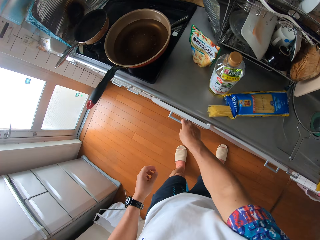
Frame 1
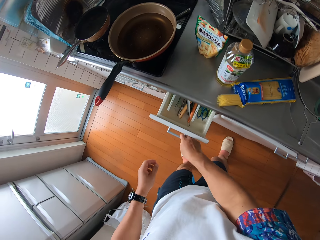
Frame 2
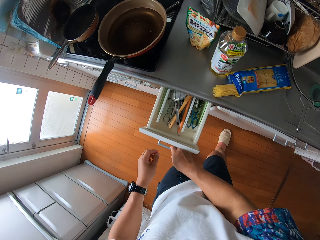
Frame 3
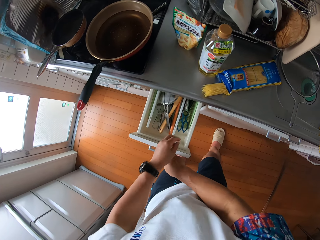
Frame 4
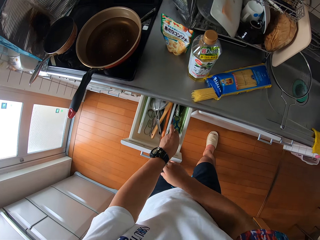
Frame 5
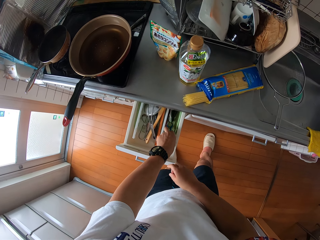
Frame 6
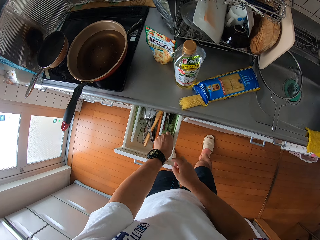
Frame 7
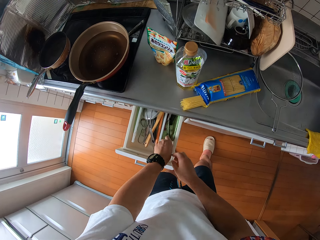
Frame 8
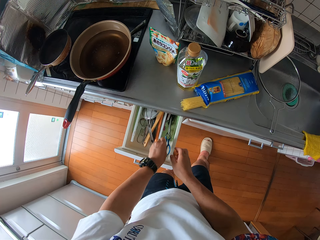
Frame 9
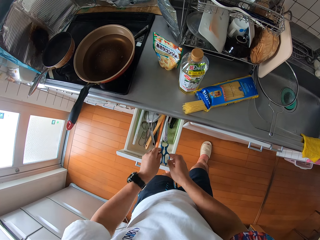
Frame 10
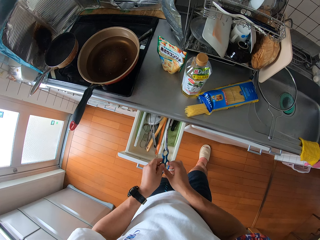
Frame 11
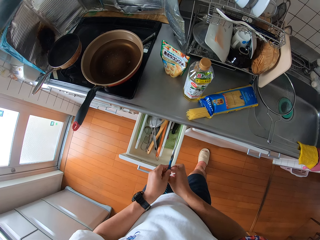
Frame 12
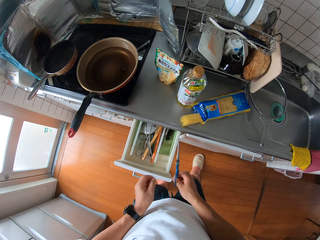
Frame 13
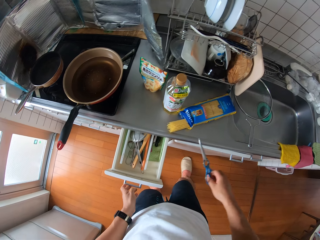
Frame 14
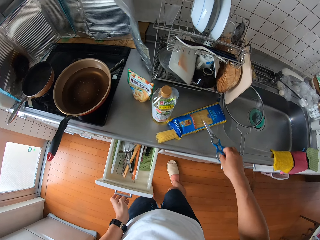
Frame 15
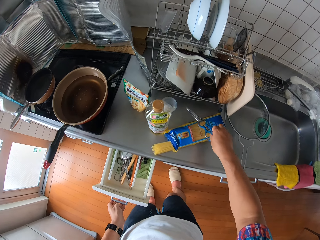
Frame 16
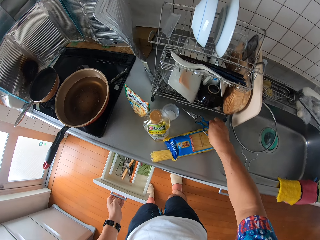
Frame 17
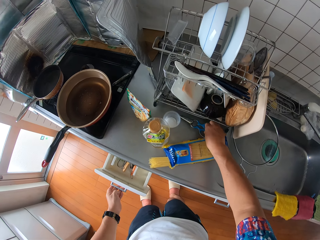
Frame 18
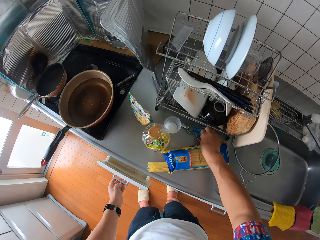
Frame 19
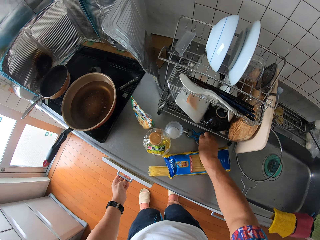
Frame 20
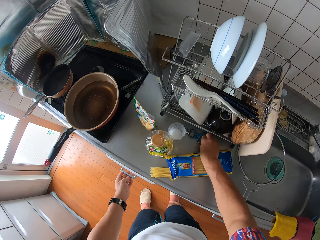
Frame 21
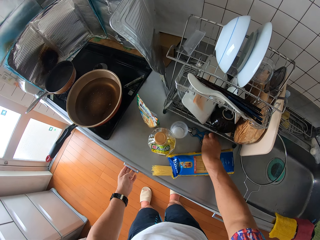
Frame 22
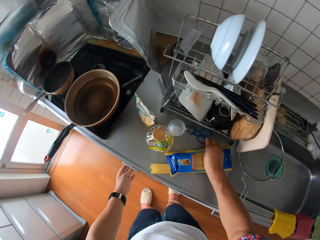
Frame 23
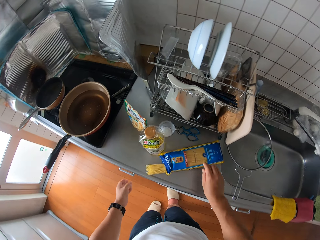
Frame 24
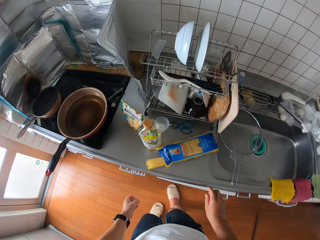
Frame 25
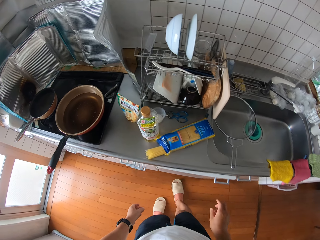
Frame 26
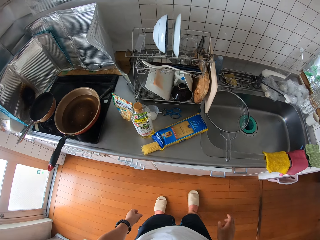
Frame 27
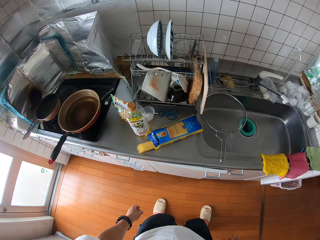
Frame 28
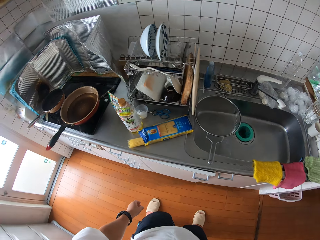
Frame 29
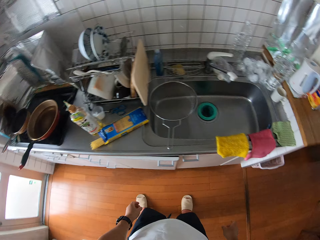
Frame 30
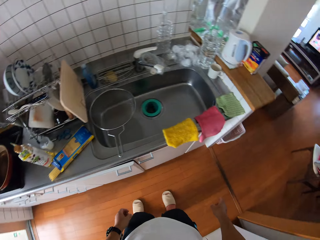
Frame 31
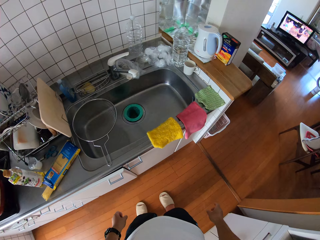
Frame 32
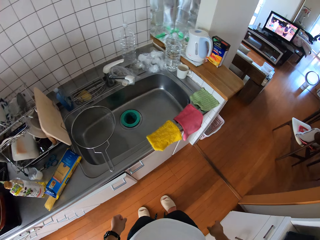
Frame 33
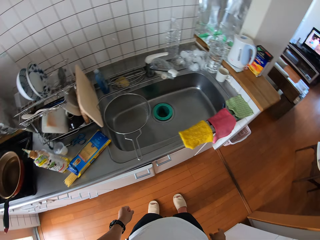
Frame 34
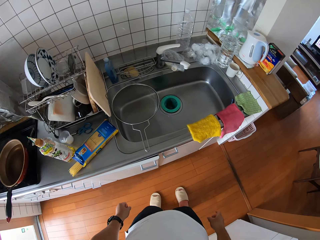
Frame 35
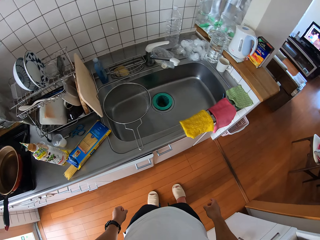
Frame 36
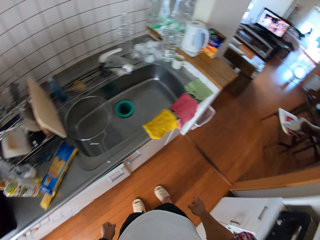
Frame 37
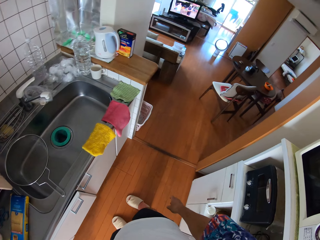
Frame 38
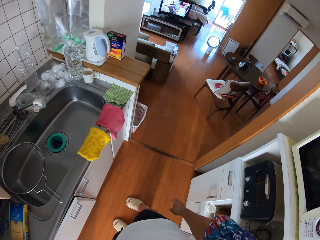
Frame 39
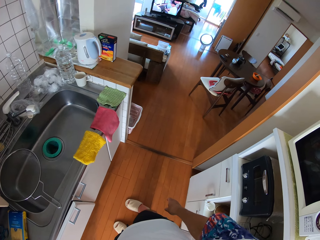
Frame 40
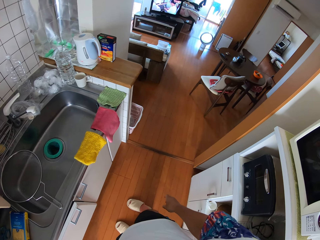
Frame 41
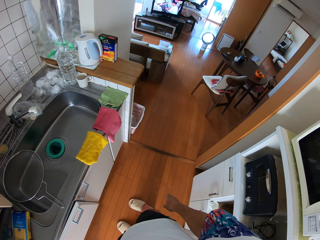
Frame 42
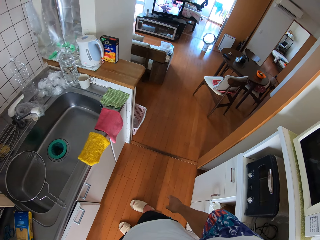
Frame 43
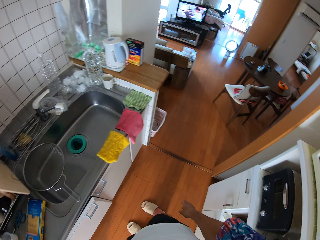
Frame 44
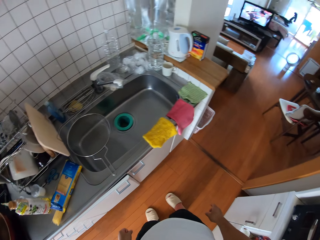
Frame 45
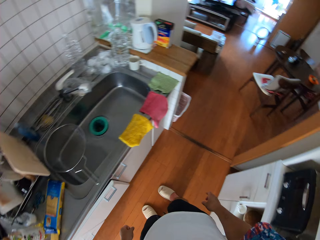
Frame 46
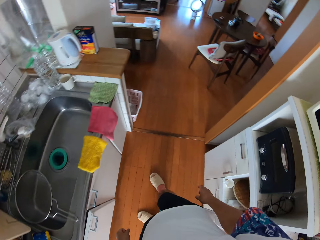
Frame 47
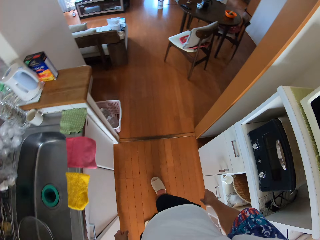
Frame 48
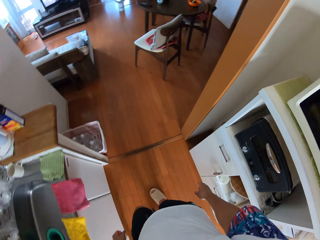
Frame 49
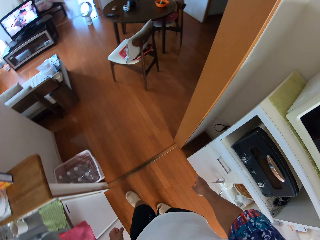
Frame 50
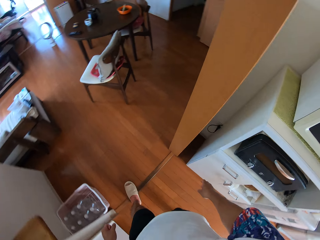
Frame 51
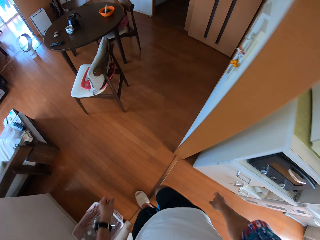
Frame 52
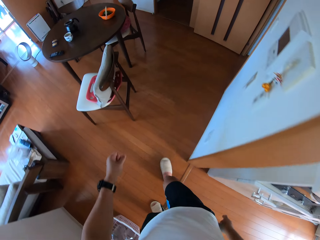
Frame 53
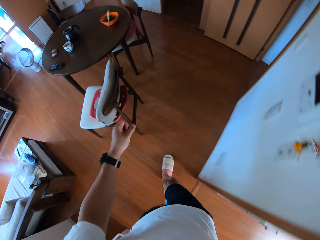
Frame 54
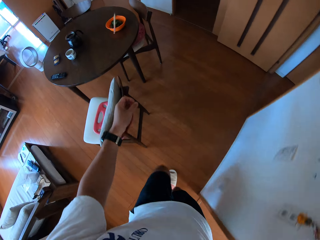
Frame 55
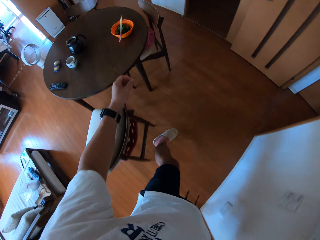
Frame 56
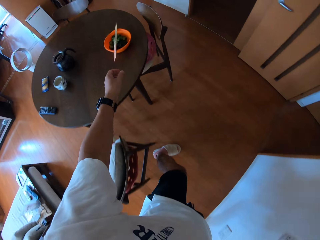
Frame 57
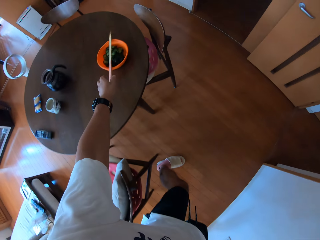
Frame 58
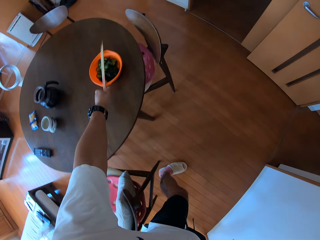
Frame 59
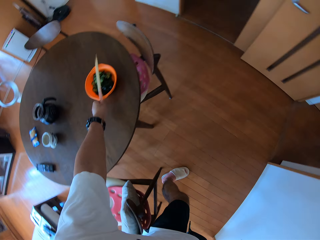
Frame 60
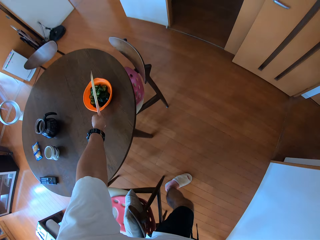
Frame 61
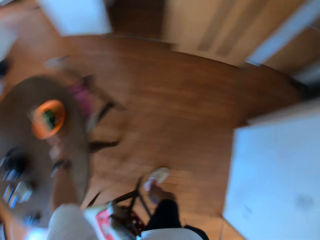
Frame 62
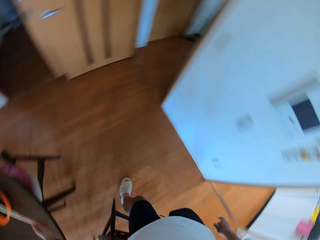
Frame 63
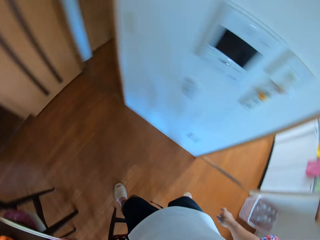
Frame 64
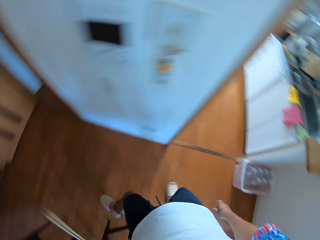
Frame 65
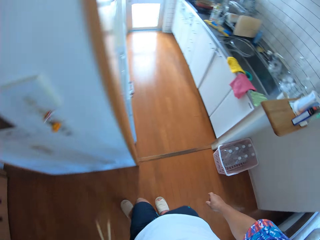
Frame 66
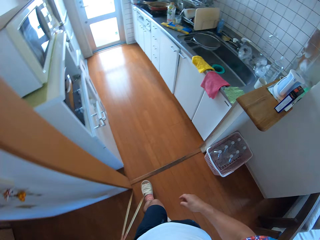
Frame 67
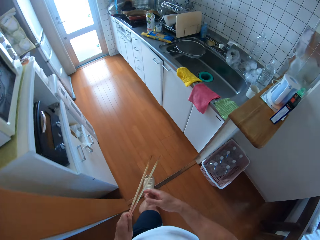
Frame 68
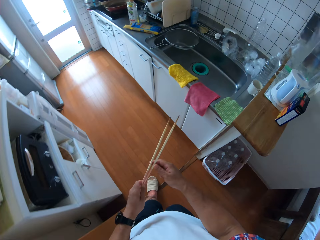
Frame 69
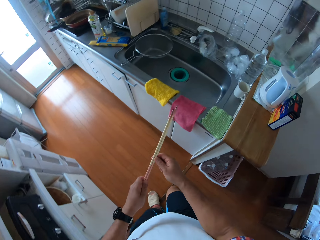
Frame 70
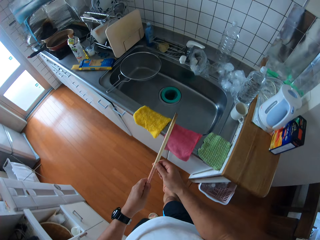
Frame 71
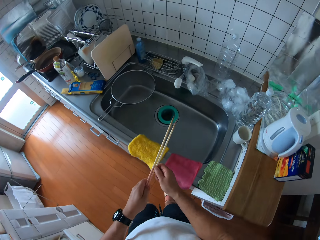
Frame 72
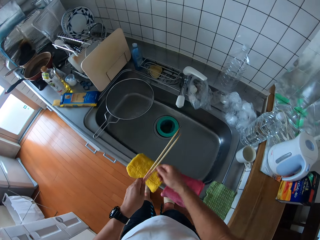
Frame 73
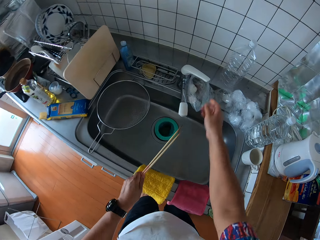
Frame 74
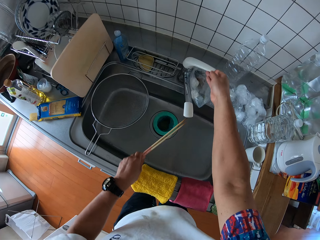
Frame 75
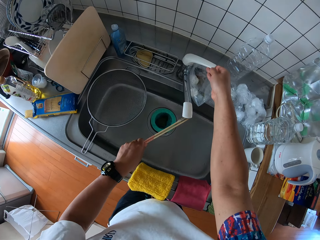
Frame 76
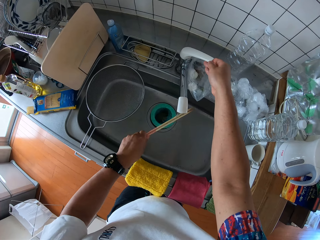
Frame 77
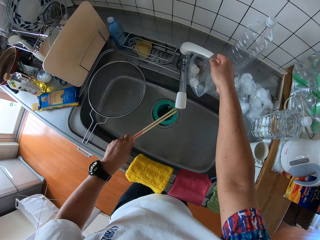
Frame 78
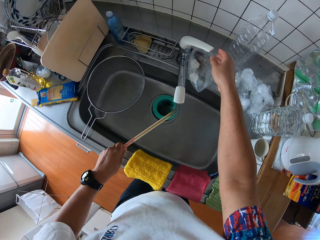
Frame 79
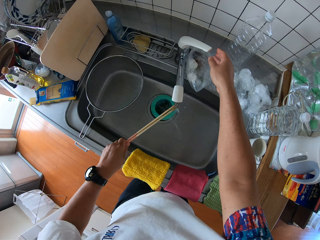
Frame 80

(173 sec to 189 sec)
The camera wearer opens the kitchen cabinet drawer with his right hand. He picks out a pair of scissors from the drawer with his left hand. He passes the pair of scissors from his left hand to his right hand. He drops the scissors on the table. He closes the drawer with his left hand. He turns around the kitchen. He walks around the house. He picks up the chopsticks on top of a bowl from a table with his left hand. He opens the kitchen tap with his right hand. He rinses the chopsticks under the tap.

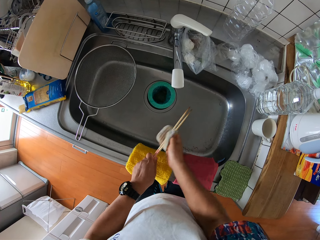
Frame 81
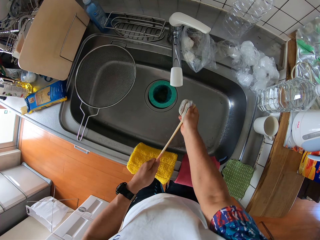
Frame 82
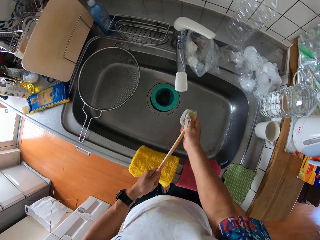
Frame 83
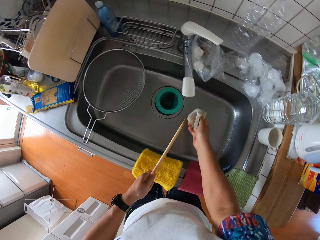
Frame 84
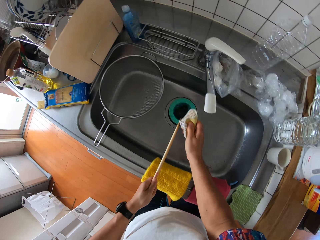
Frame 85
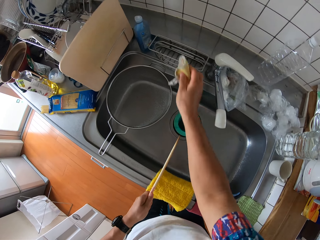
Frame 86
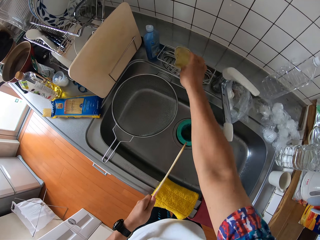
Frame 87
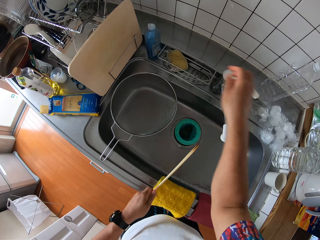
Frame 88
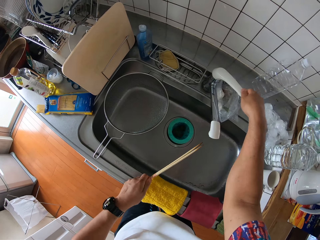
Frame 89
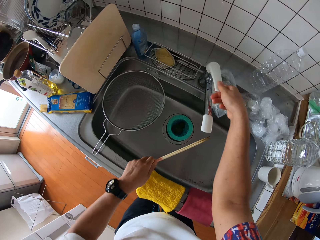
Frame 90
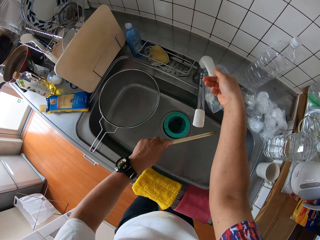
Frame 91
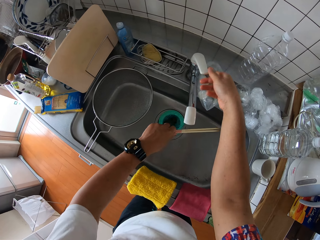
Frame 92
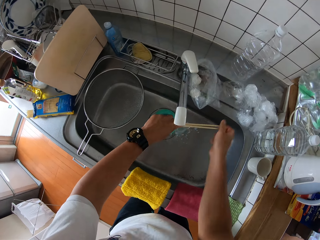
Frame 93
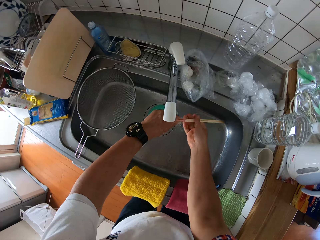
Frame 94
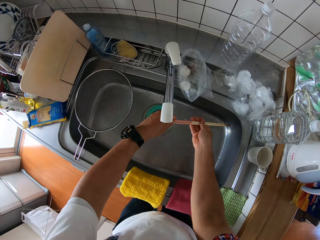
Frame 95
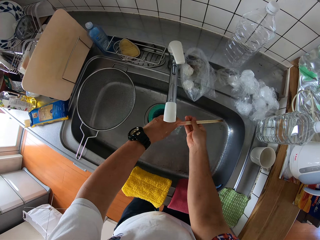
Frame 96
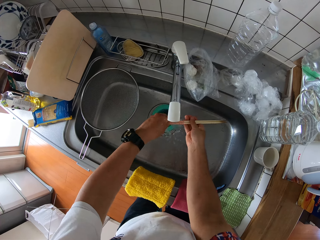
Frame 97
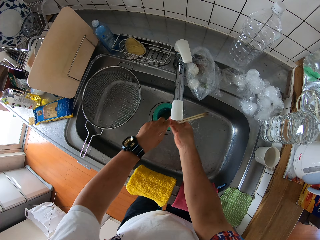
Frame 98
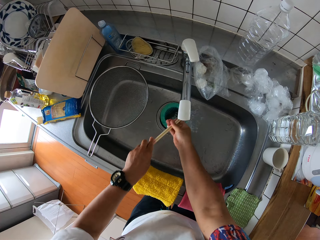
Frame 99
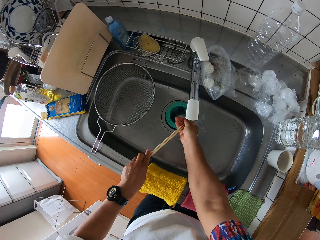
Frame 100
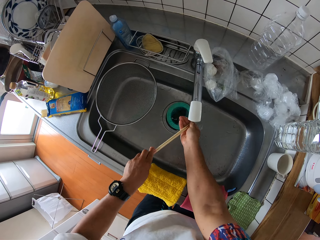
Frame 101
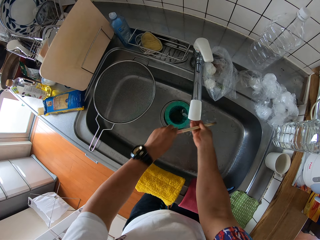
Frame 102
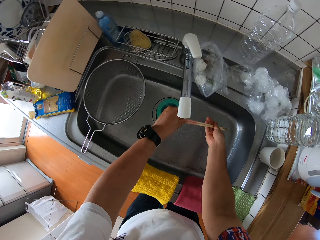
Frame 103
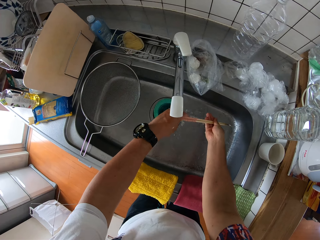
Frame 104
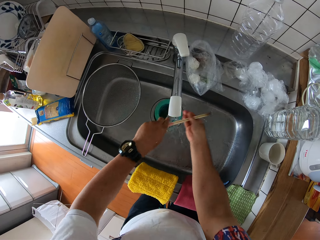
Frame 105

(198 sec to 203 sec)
The camera wearer throws the sponge into the sink rack. He opens the kitchen tap with his right hand. He rinses the chopsticks under the tap.
